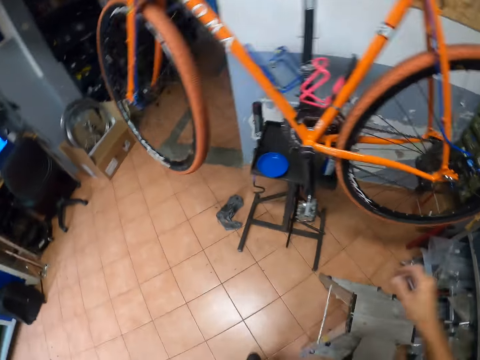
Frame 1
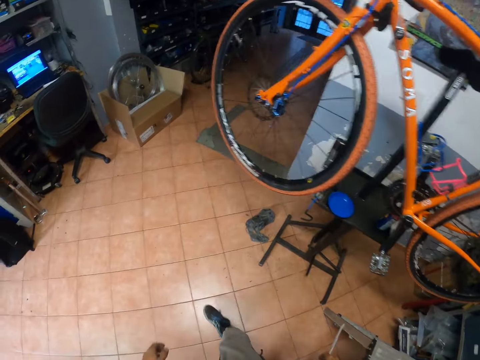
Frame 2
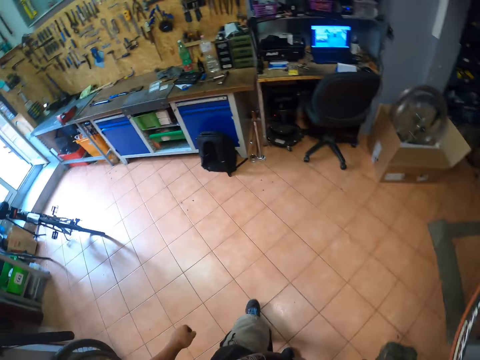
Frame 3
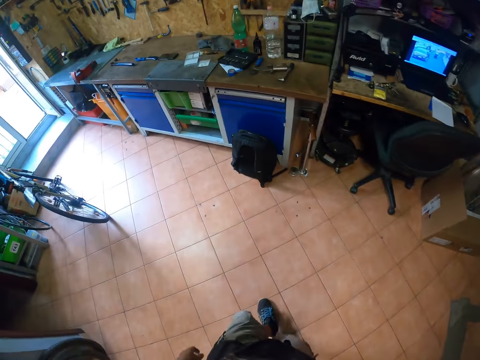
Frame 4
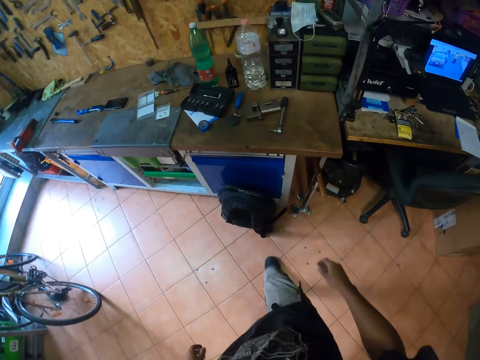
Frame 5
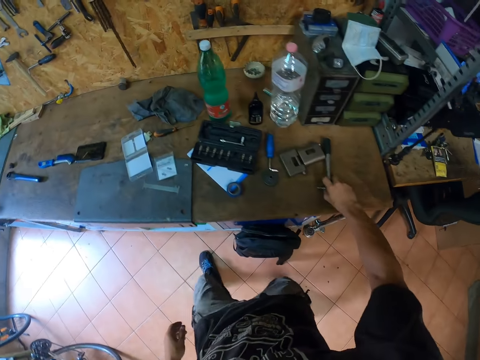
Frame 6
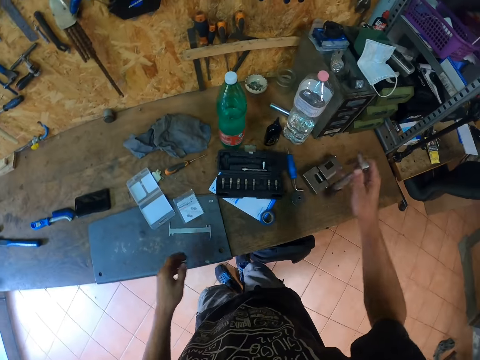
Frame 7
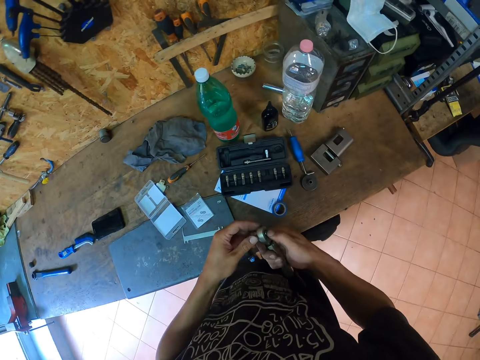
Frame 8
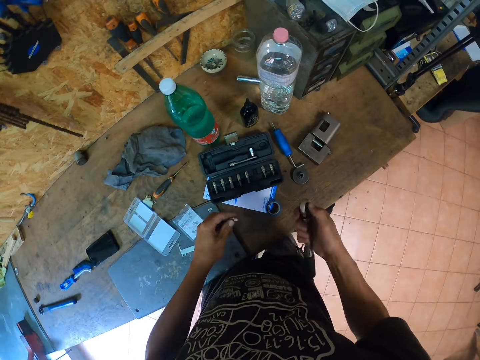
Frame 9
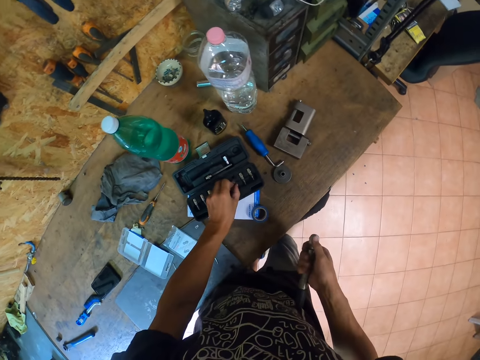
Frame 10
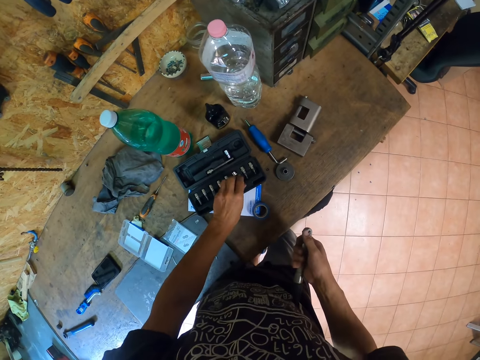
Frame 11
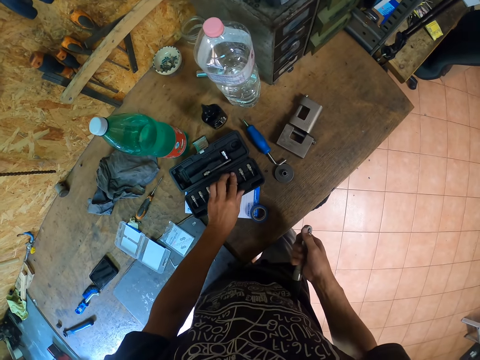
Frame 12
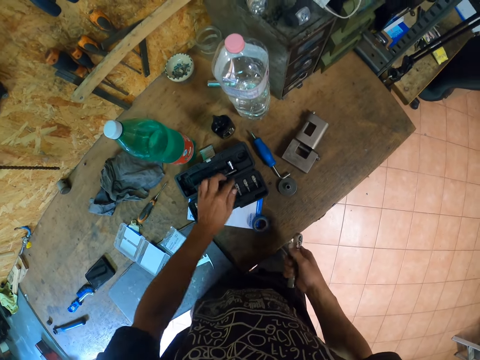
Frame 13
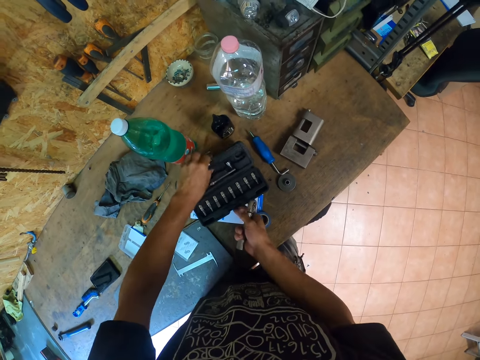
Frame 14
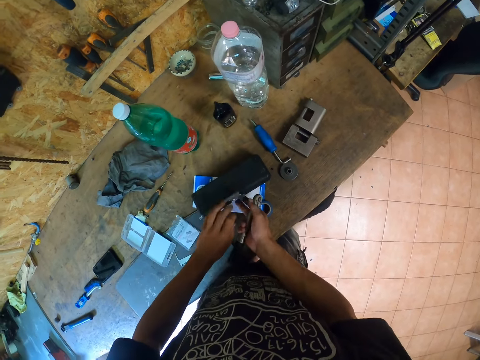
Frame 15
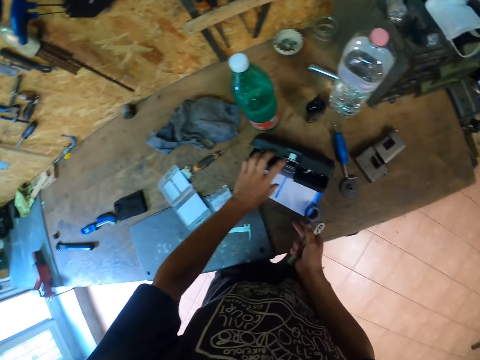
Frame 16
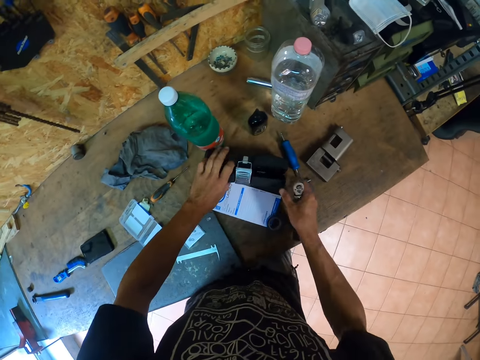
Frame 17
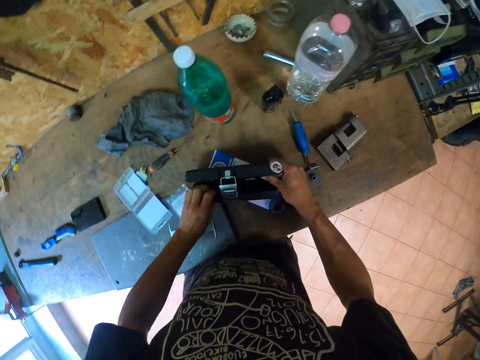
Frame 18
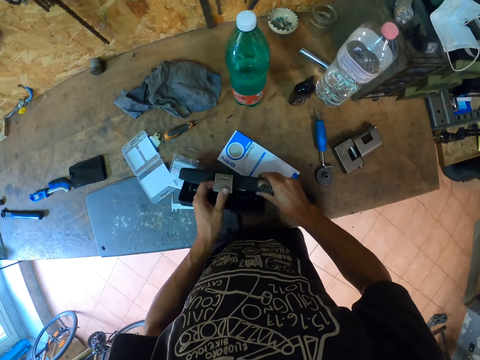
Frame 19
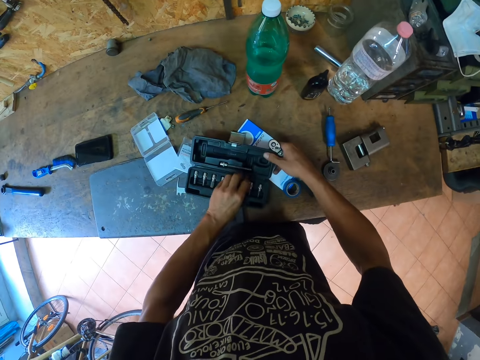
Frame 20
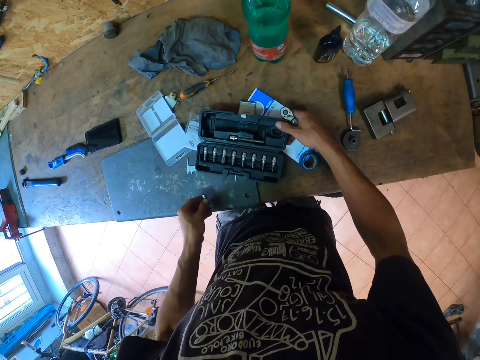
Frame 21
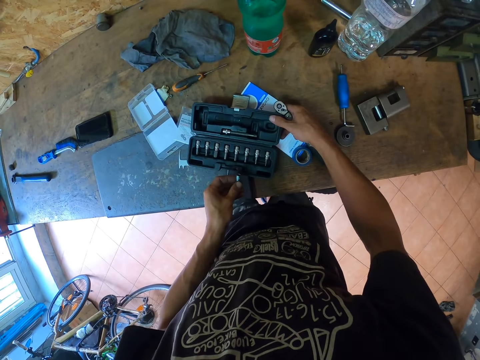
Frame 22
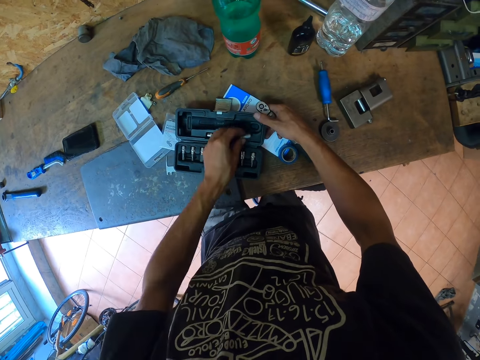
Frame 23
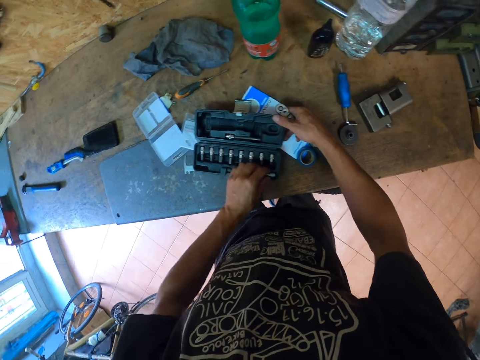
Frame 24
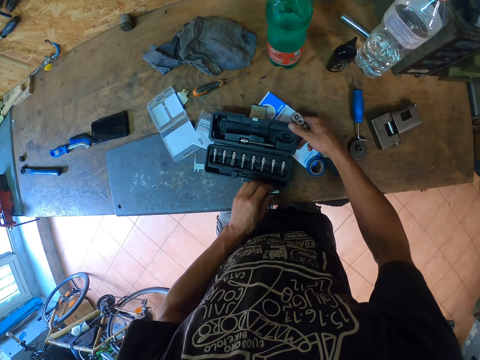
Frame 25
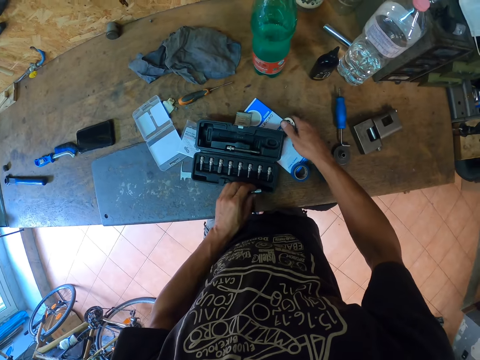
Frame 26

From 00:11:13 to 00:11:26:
The camera wearer steps down from the platform. They walk to a desk. They pick up a tool from the desk. They dismantle the tool. They put a tube in the tool box. They arrange a set of tools in a kit. They close the tool box. They bring out a tool from the kit.

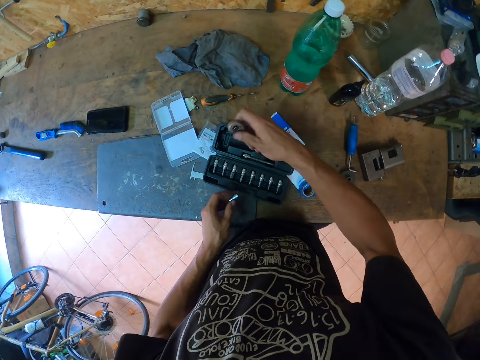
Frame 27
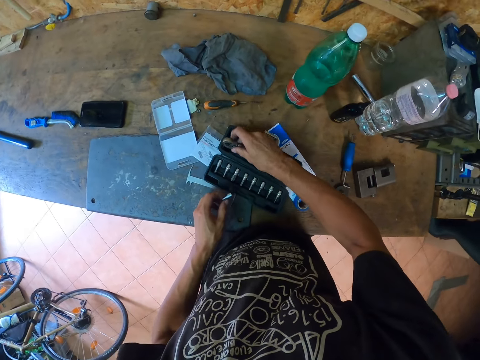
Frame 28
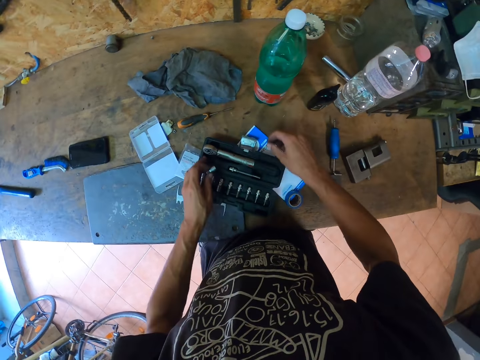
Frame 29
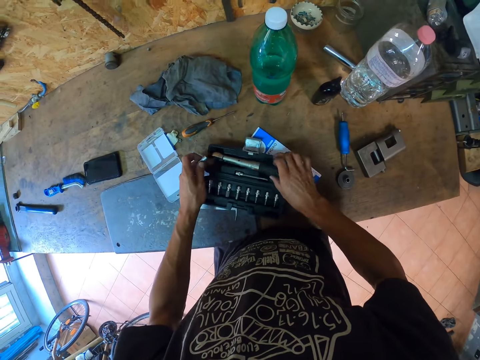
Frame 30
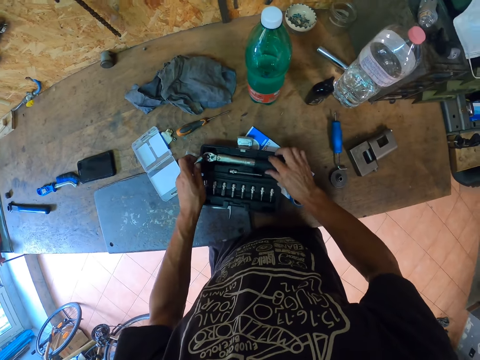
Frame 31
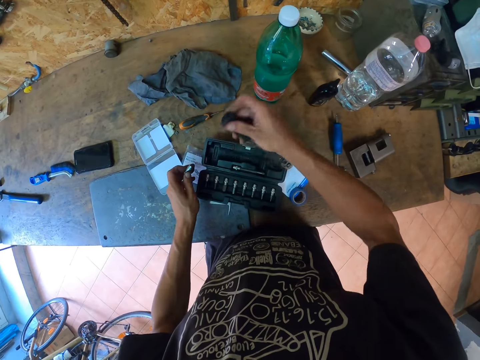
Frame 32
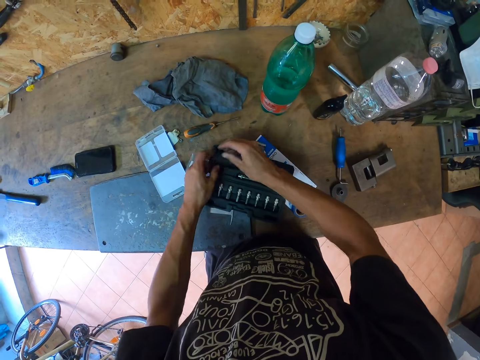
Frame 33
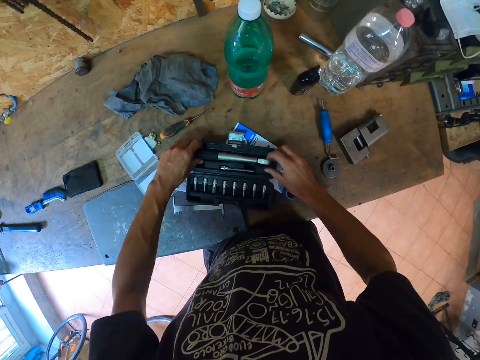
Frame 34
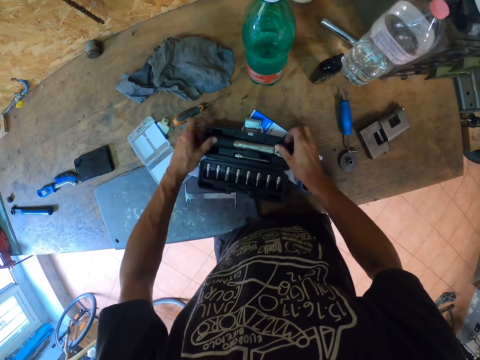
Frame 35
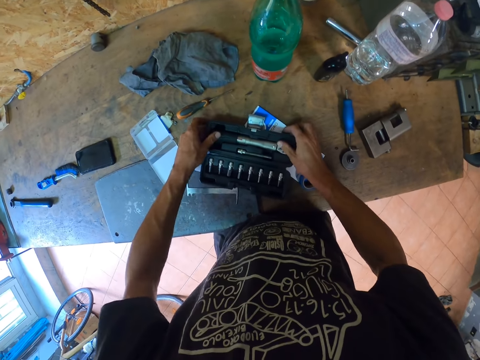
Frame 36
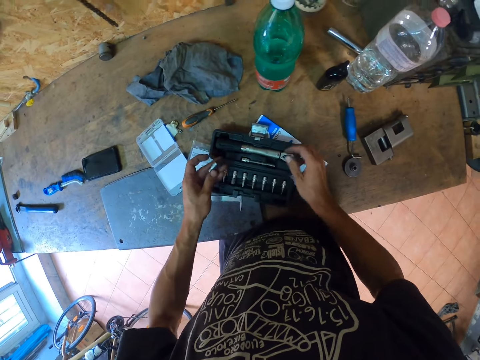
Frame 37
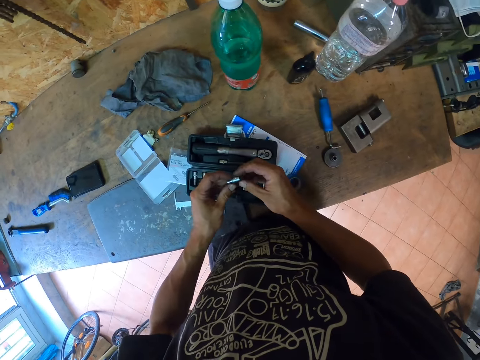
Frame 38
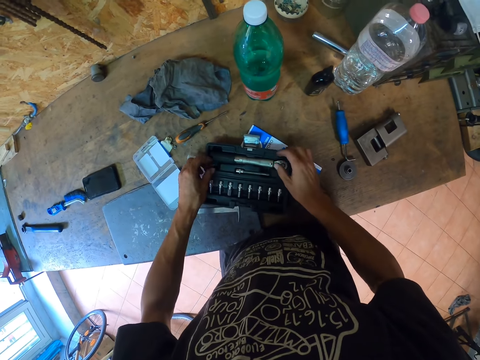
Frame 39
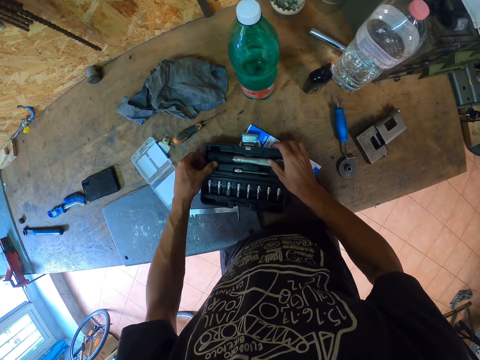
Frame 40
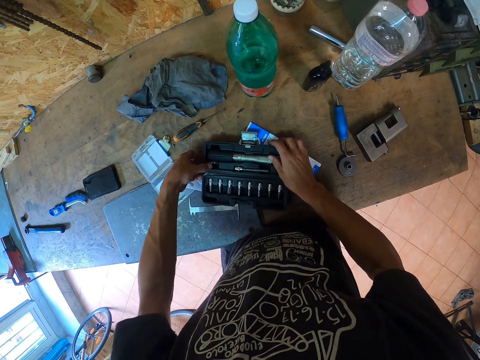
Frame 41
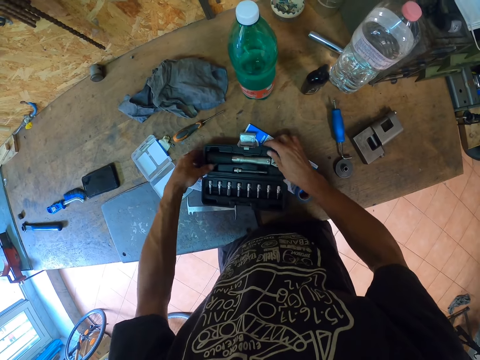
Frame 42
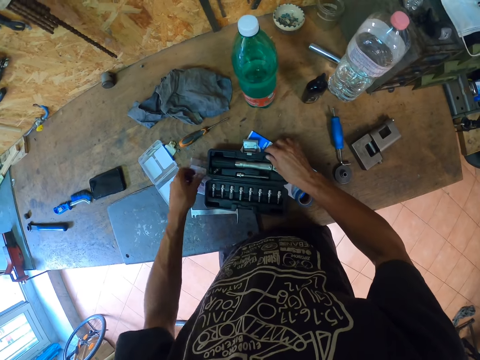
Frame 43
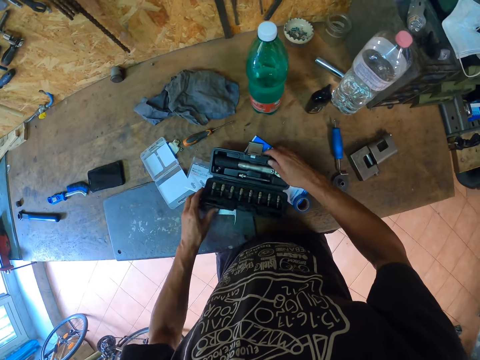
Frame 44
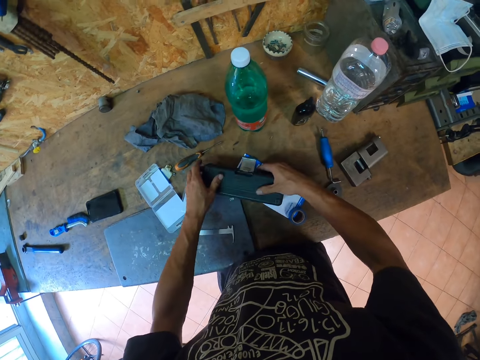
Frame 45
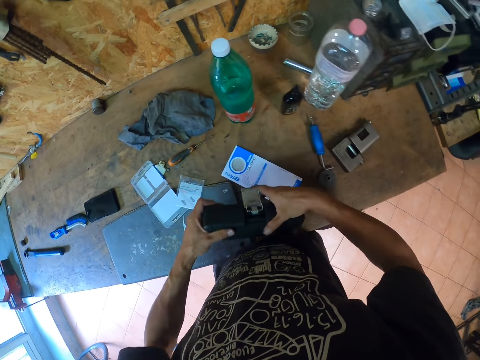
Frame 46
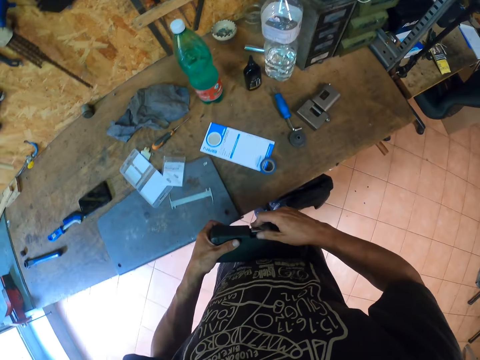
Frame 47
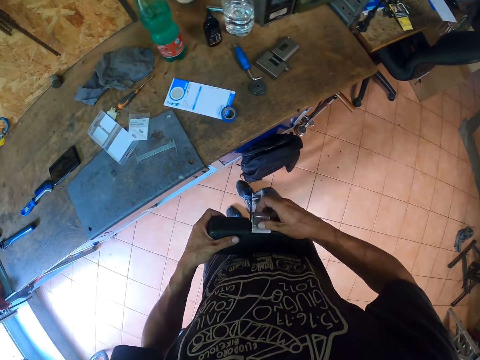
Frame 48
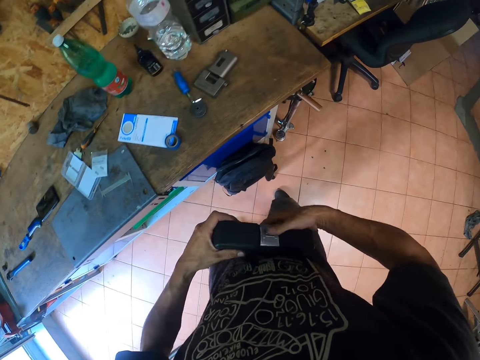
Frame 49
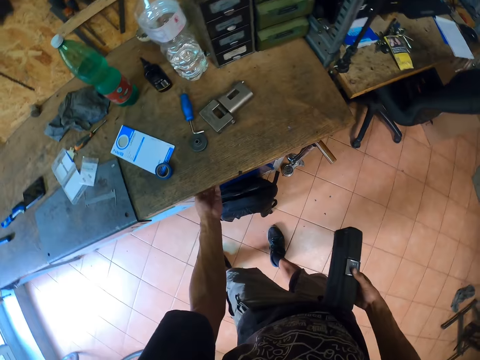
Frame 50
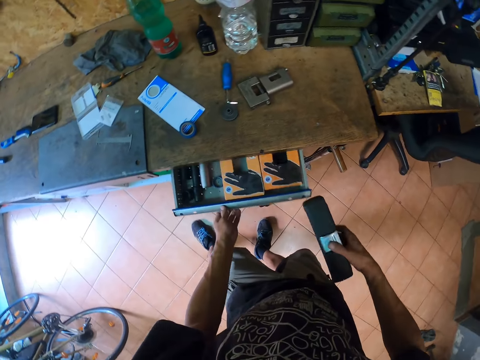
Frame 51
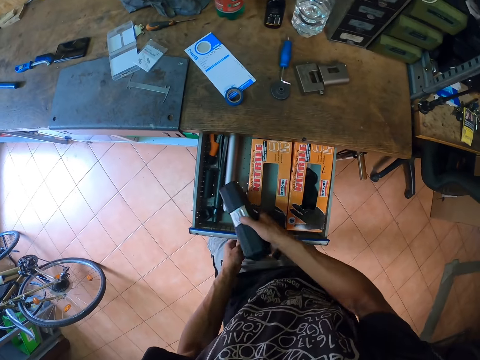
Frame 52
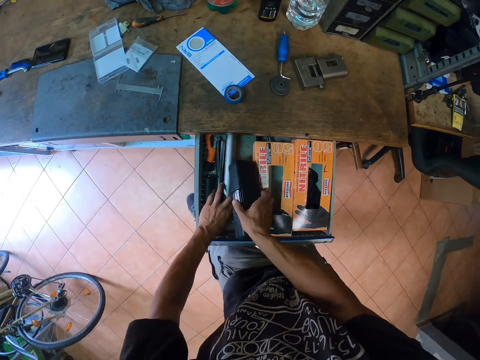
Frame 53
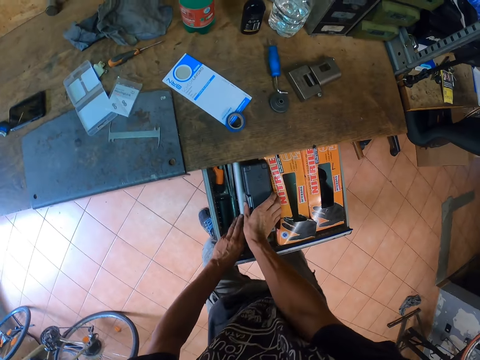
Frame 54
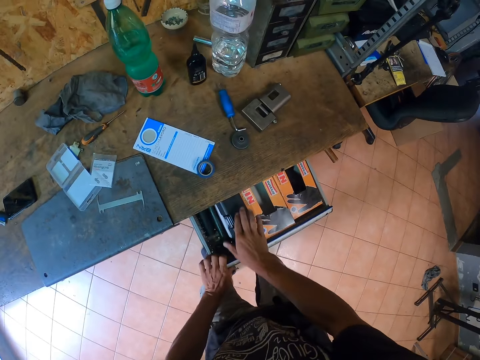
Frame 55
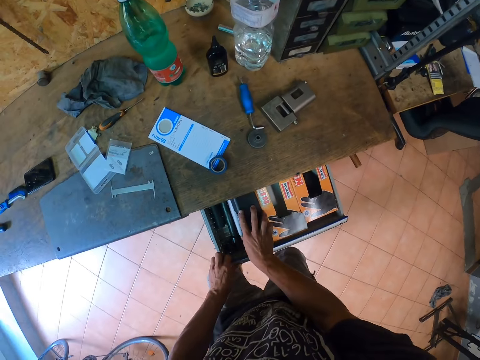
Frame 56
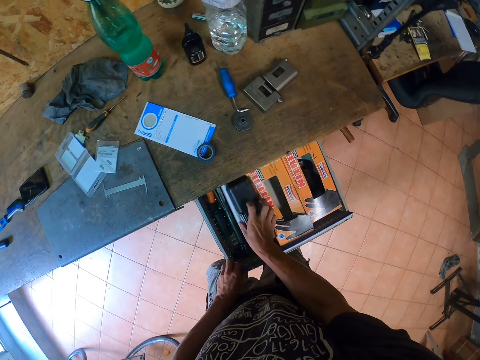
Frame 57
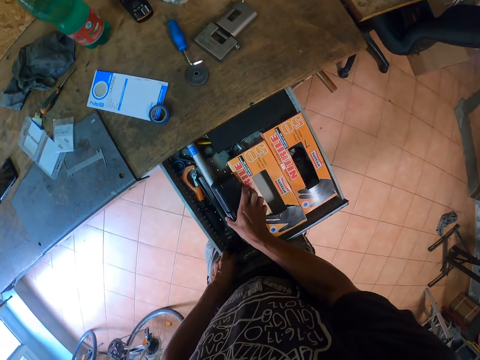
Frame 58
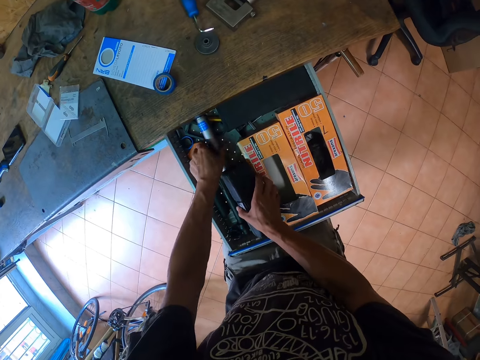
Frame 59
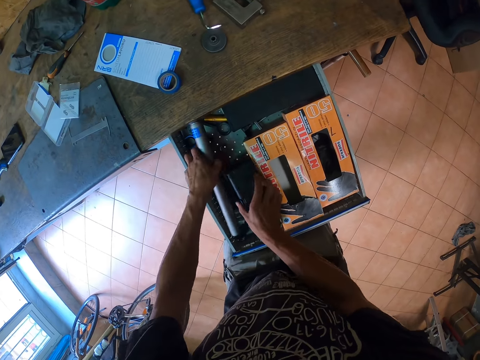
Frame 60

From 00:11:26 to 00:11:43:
The camera wearer puts another tool in the kit. He arranges the tool in the kit. He holds the tube. He puts another tool in the kit. He closes the kit. He opens a drawer under the desk with his left hand. He places the kit in the drawer with his right hand.
